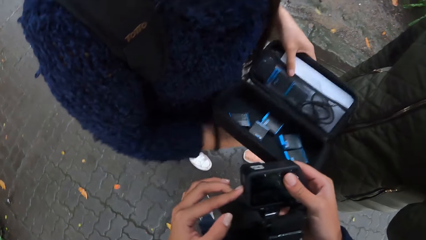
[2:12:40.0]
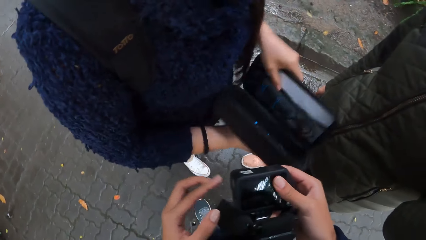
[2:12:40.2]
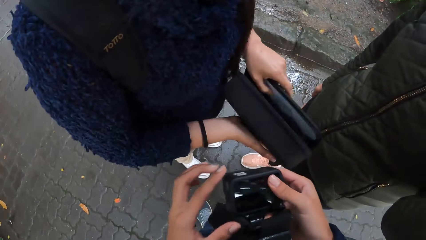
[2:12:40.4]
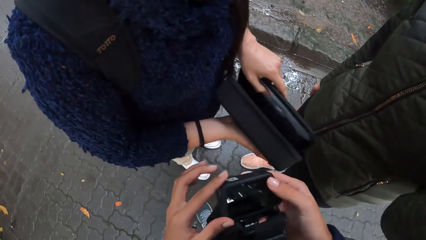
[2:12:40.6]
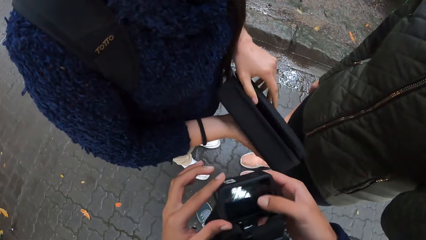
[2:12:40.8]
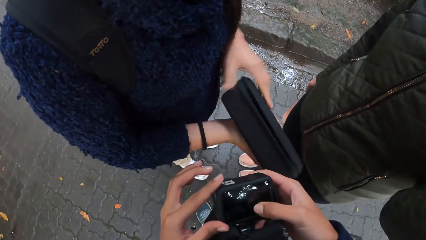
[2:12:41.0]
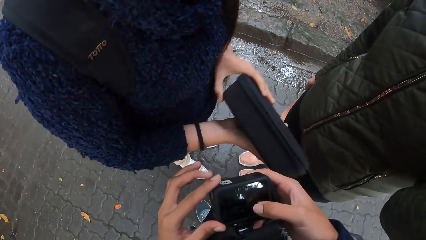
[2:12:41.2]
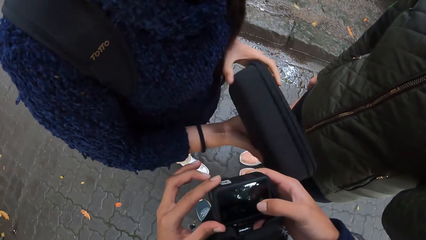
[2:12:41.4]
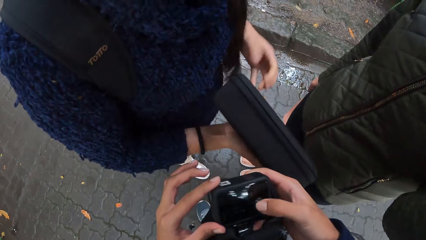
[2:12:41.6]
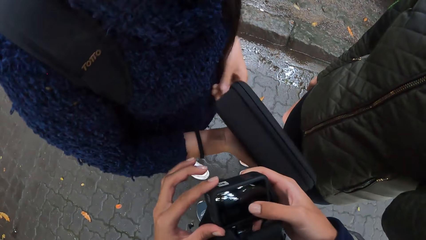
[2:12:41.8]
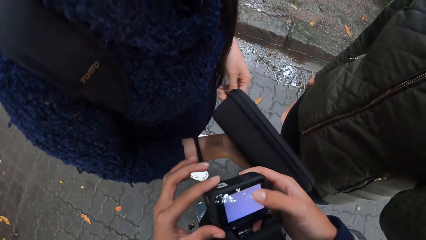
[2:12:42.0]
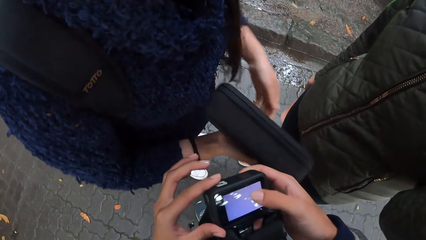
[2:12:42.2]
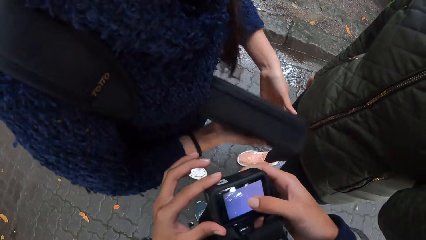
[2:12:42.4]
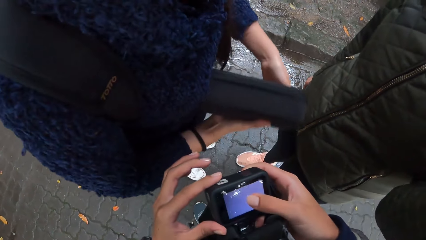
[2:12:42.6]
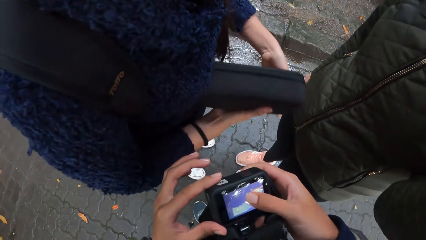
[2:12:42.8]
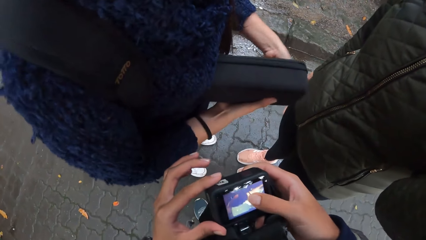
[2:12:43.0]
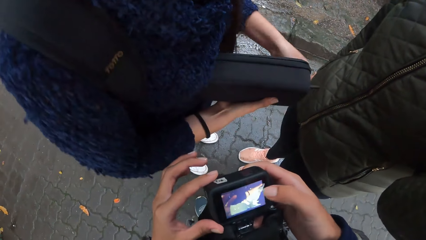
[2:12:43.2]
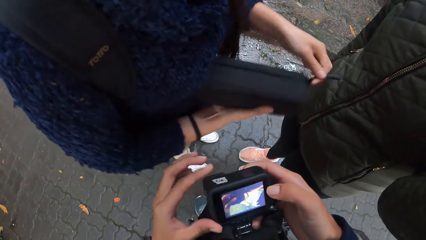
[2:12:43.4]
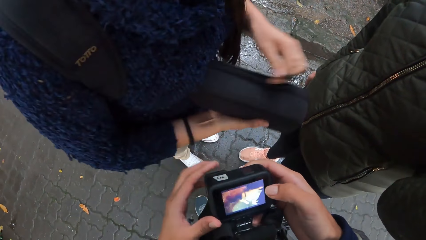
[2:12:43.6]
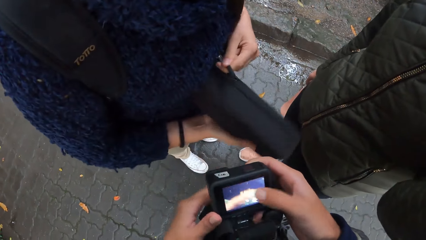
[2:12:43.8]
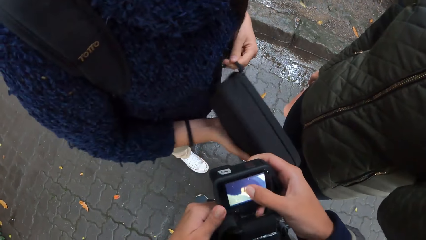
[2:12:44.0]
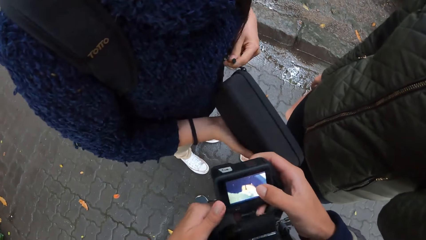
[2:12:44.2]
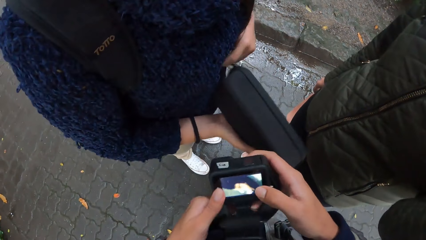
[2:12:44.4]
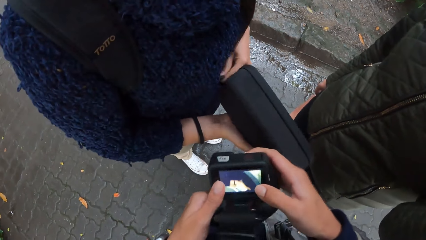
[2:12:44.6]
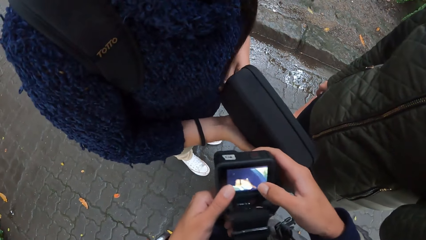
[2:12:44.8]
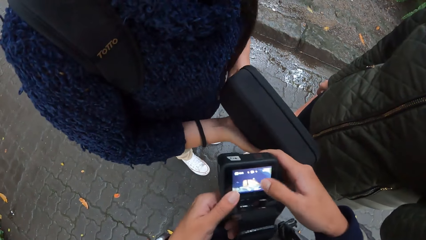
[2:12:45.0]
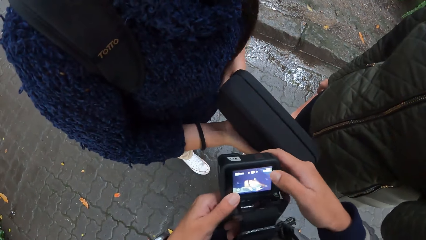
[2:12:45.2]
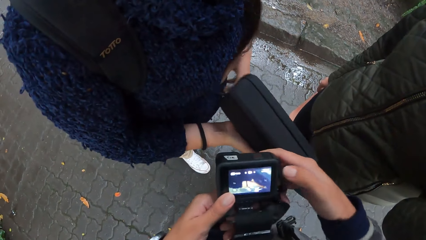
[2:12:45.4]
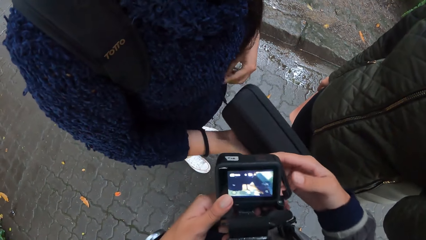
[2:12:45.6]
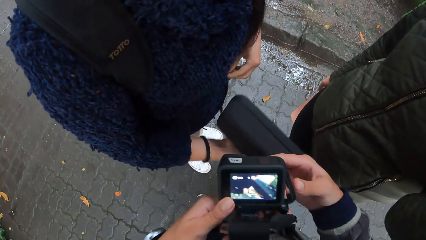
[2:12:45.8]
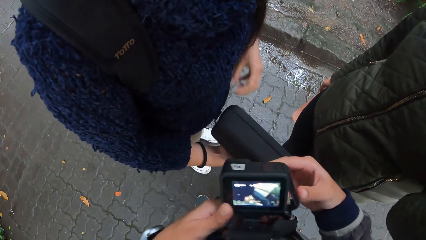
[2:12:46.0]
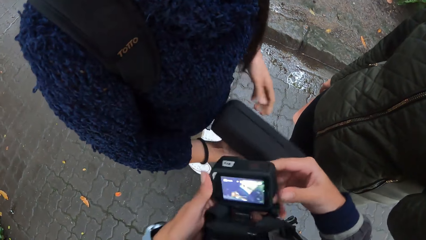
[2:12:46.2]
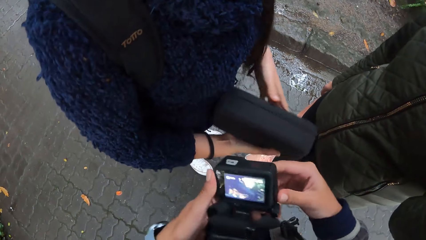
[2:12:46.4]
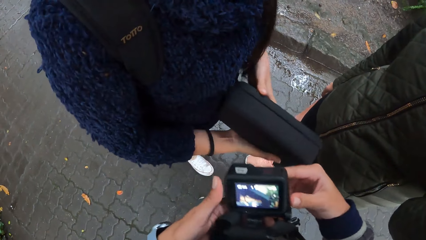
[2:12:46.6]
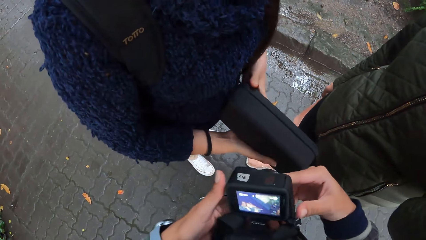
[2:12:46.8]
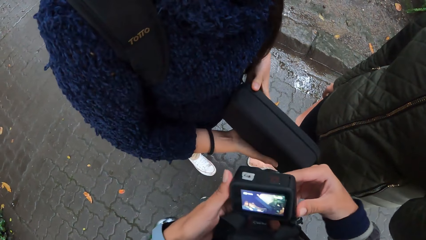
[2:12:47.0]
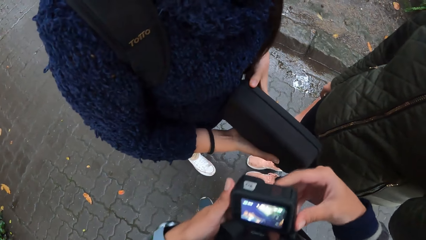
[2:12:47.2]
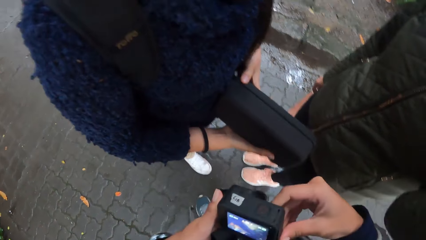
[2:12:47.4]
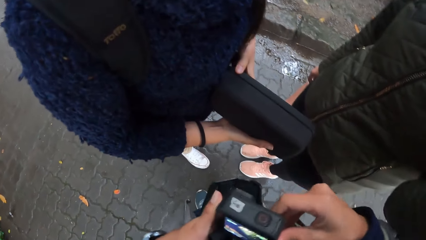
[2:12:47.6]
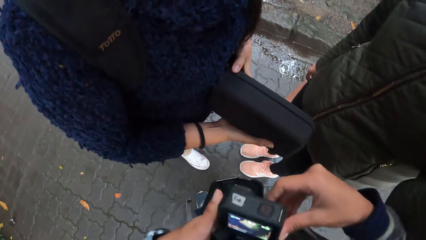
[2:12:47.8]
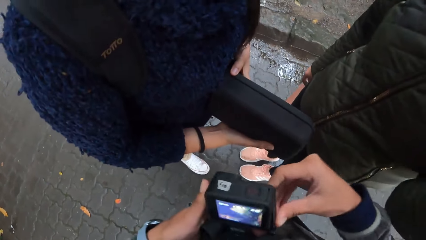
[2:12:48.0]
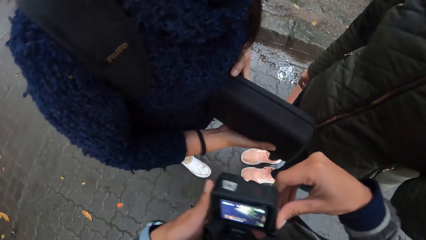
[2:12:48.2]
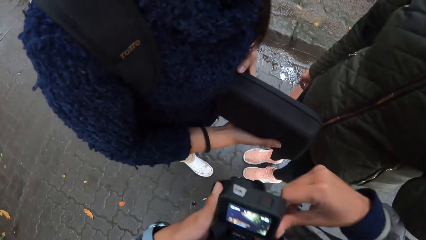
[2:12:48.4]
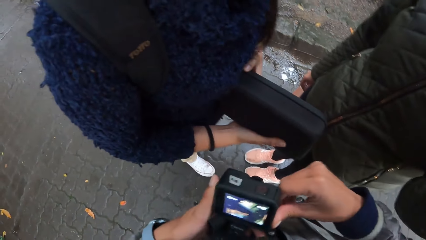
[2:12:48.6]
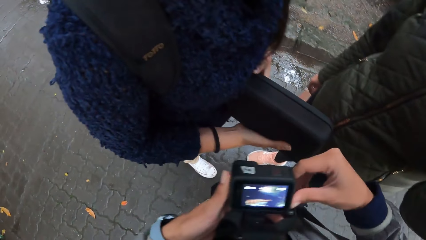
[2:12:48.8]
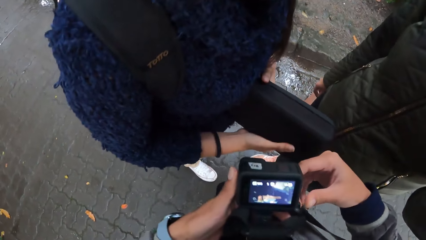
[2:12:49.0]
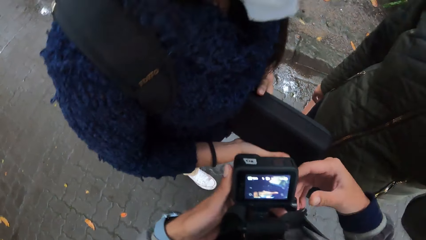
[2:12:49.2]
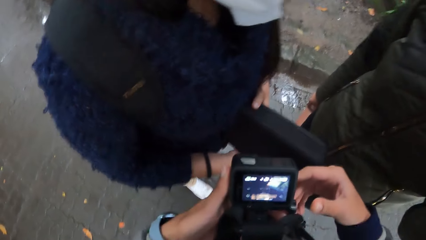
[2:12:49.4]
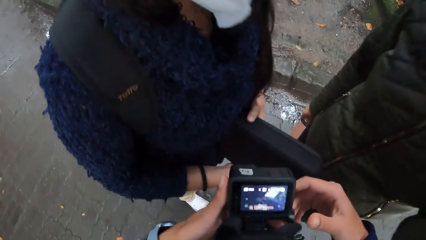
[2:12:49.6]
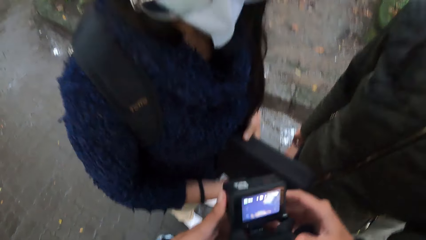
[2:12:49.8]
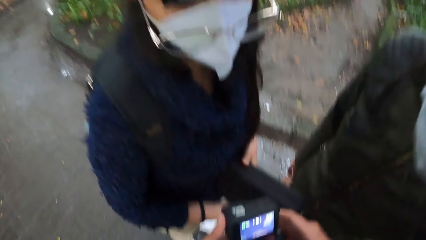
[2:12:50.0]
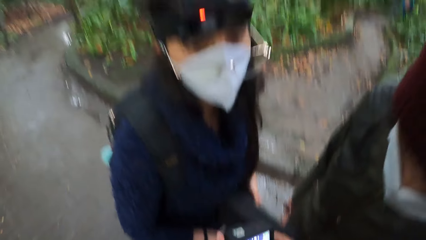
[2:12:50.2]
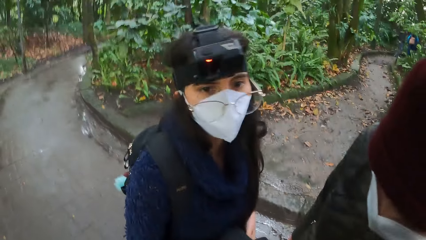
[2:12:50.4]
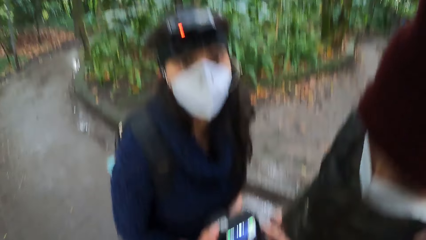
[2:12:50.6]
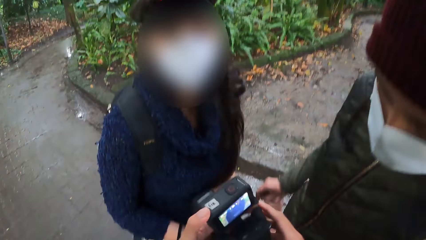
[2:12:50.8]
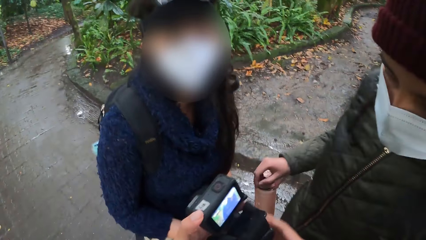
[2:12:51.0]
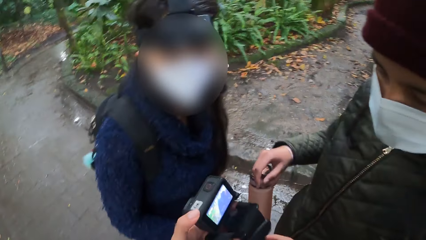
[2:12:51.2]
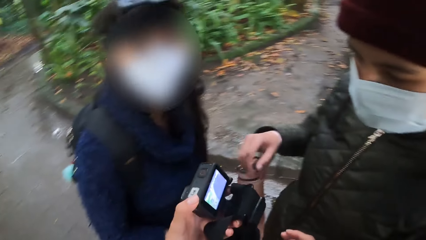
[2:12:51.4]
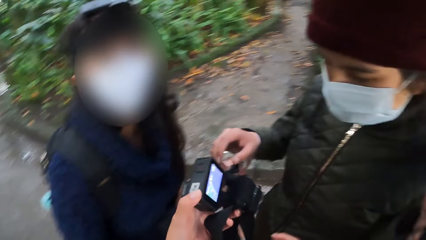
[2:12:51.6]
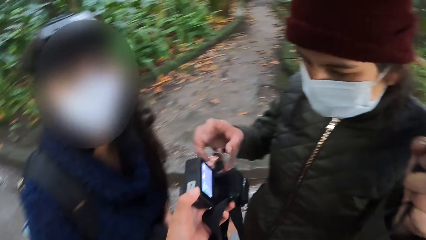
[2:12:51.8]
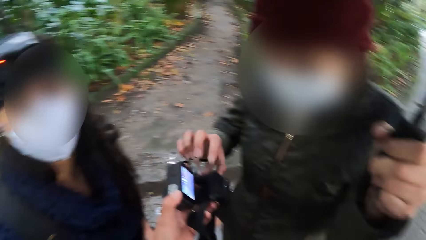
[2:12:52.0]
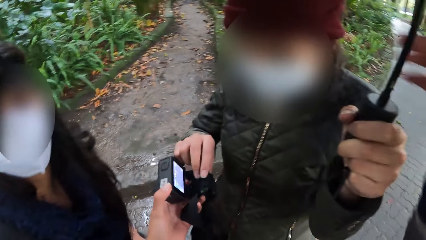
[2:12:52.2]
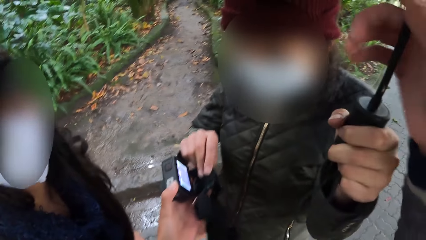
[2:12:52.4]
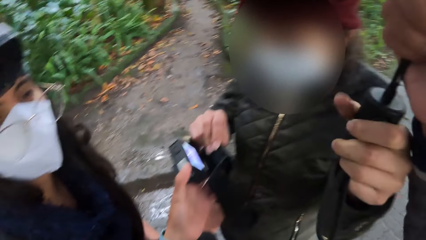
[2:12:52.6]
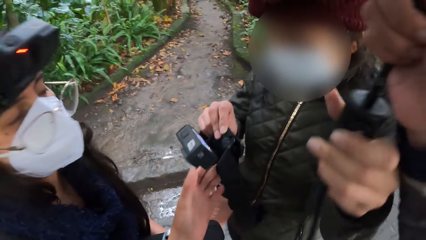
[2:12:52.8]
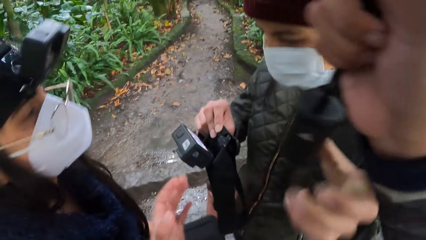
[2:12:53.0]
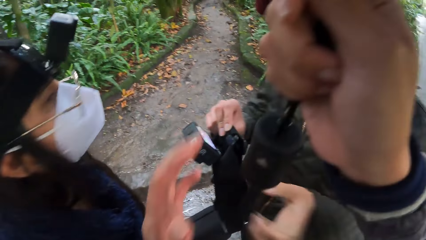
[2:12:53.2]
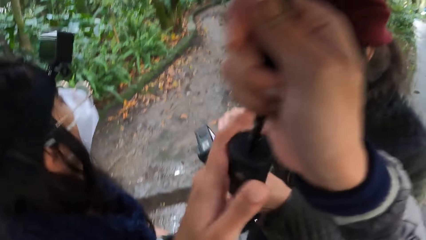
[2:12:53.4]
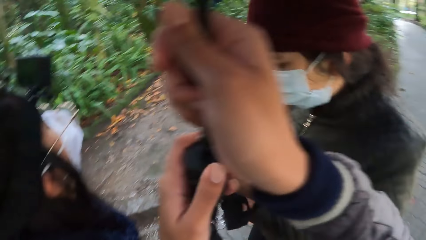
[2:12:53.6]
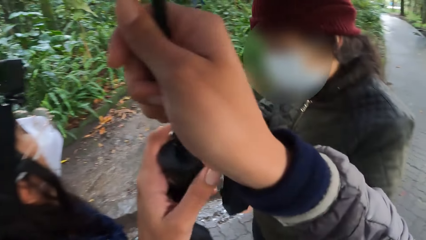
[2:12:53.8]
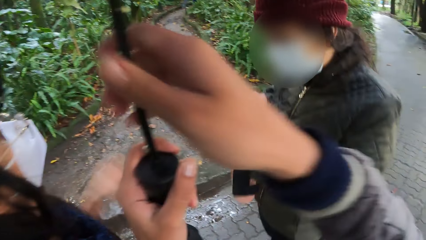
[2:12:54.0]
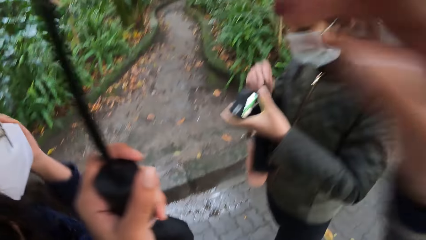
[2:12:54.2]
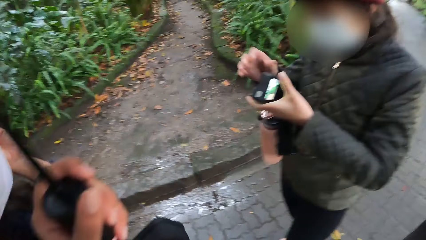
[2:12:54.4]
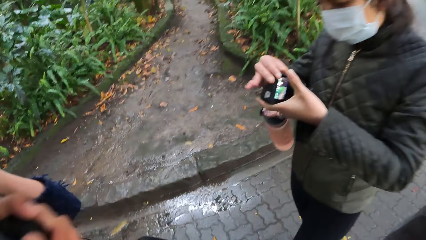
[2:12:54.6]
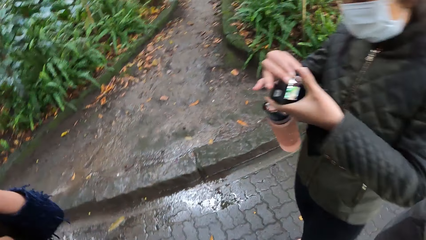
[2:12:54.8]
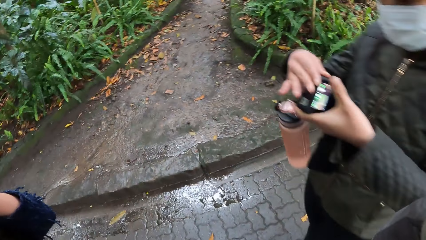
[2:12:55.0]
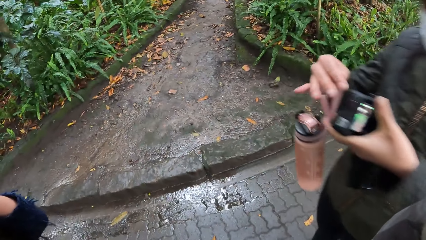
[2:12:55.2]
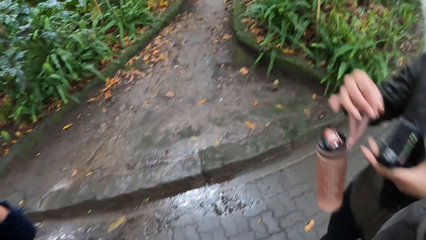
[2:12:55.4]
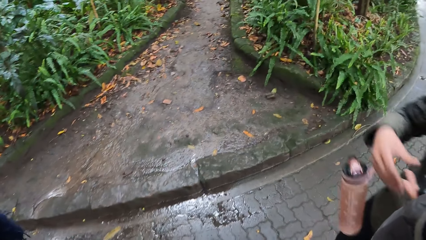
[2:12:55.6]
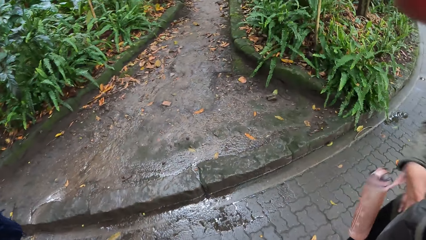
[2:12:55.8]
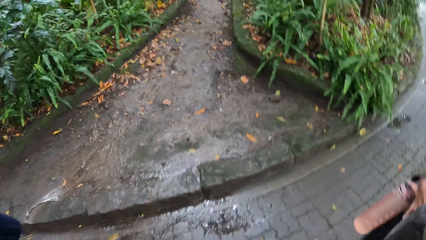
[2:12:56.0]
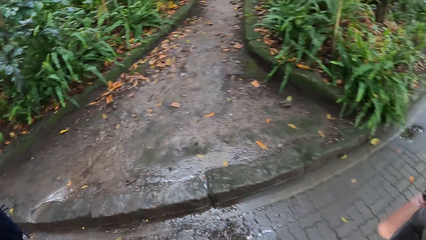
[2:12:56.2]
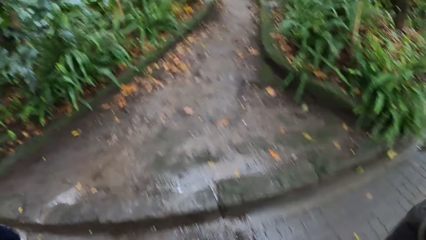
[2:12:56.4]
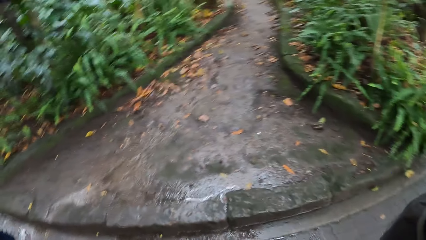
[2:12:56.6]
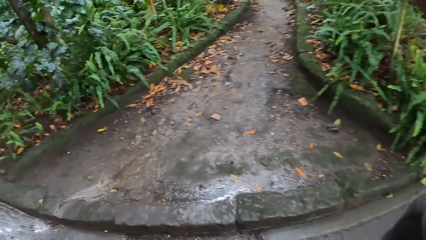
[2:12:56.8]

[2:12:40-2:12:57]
The lady closes a bag drive case with both hands. The camera wearer turns on a camera. The lady closes the bag drive case with a zip. The camera wearer adjusts the camera with both hands. The lady stands in the park. The camera wearer interacts with the lady and a woman. She passes the camera to the woman with her left hand and collects the umbrella from the woman with her right hand. She holds the camera with the left hand. The woman holds the umbrella with the left hand. The camera wearer holds the umbrella with the right hand. The woman holds the camera with the right hand. The camera wearer passes the umbrella from her right hand to her left hand. She holds the umbrella with both hands. The woman wipes the camera with her right hand. The camera wearer adjusts a camera on her head with her right hand. She holds the umbrella with the left hand. She holds the camera with both hands. She holds the camera with the left hand.
